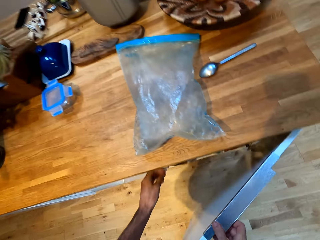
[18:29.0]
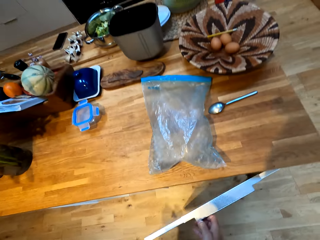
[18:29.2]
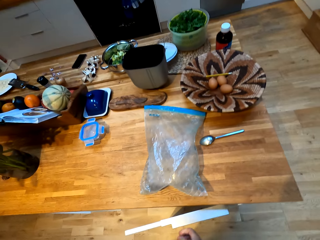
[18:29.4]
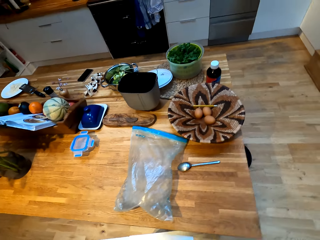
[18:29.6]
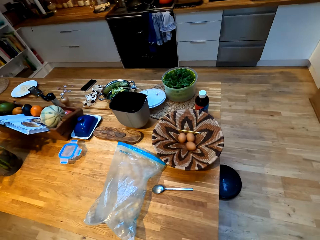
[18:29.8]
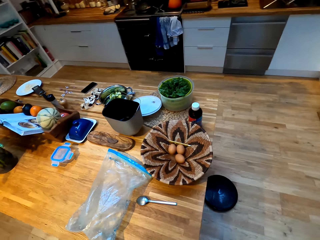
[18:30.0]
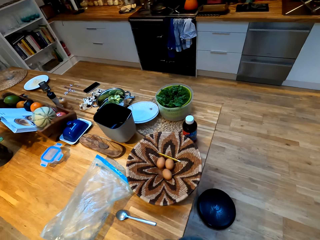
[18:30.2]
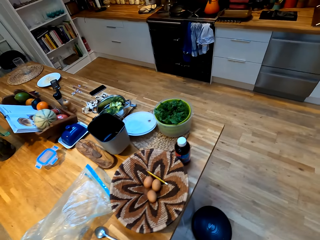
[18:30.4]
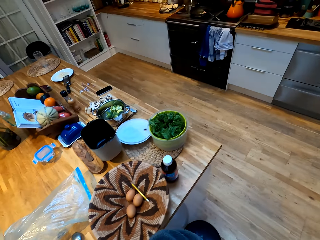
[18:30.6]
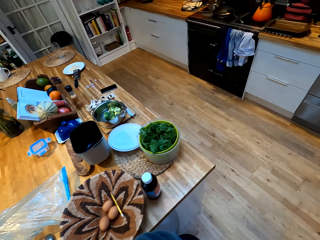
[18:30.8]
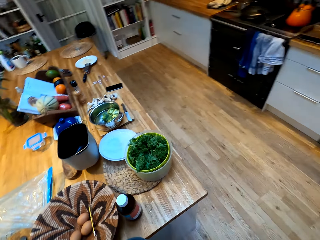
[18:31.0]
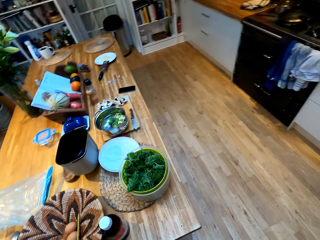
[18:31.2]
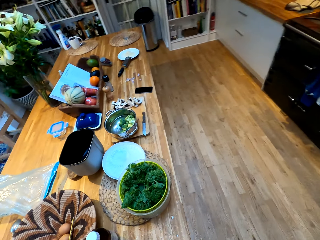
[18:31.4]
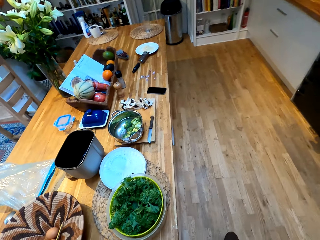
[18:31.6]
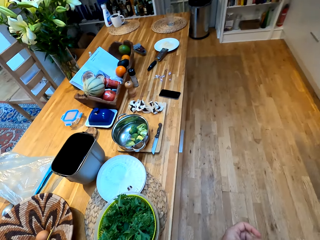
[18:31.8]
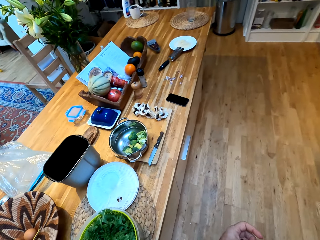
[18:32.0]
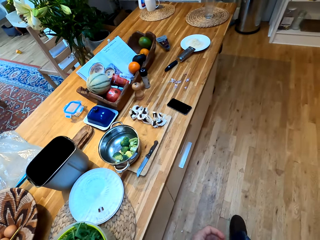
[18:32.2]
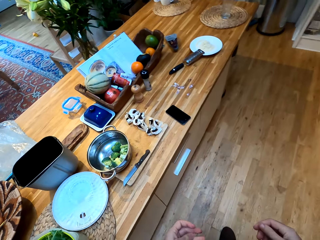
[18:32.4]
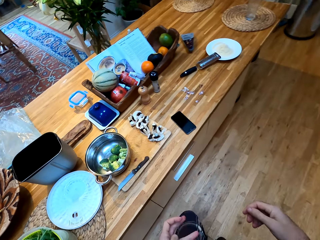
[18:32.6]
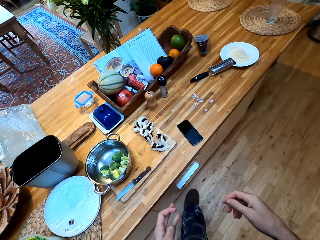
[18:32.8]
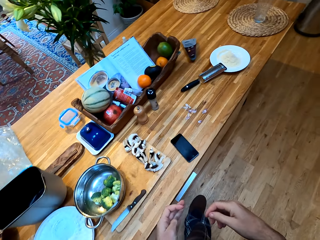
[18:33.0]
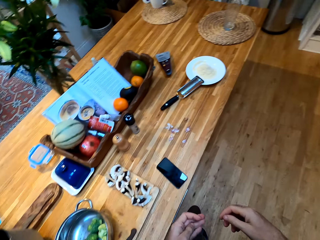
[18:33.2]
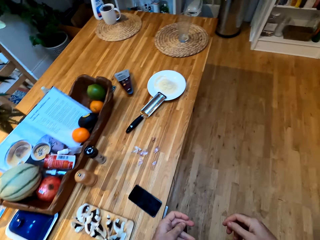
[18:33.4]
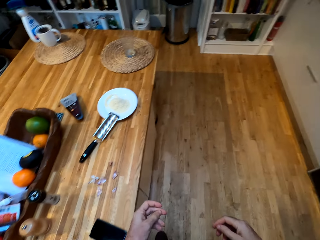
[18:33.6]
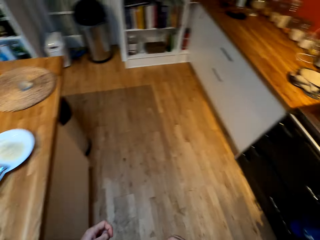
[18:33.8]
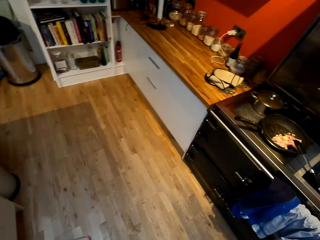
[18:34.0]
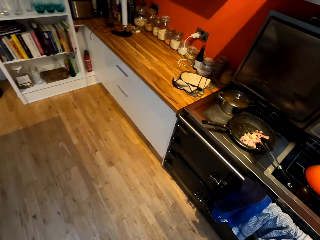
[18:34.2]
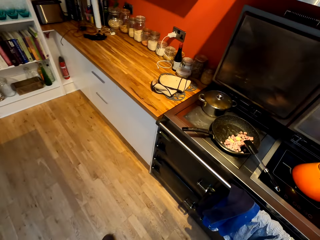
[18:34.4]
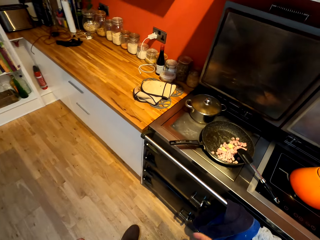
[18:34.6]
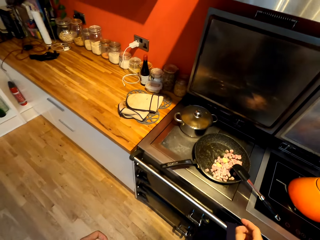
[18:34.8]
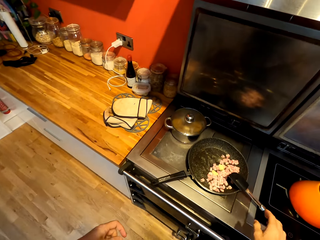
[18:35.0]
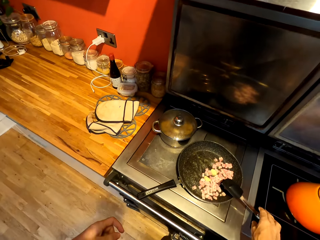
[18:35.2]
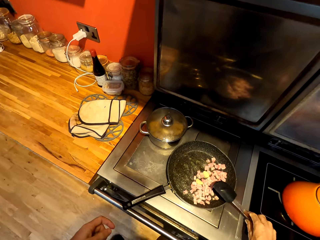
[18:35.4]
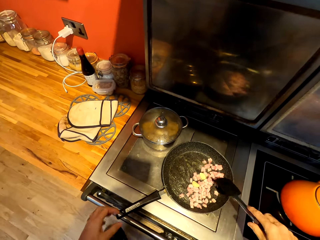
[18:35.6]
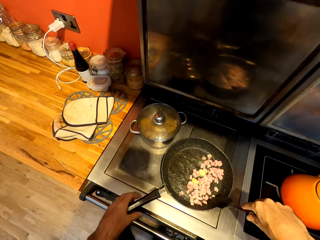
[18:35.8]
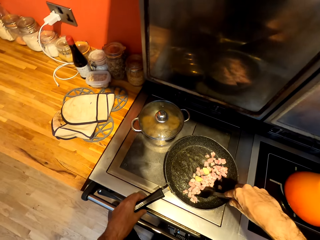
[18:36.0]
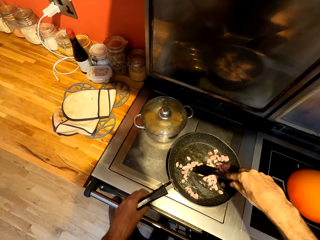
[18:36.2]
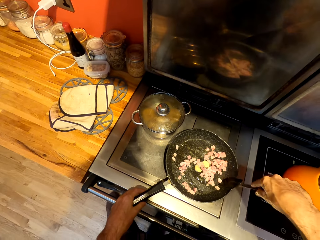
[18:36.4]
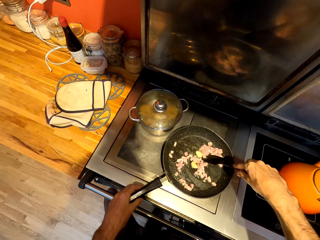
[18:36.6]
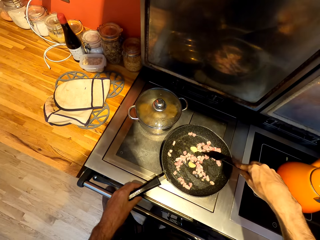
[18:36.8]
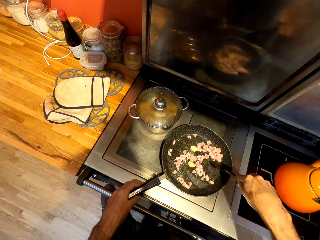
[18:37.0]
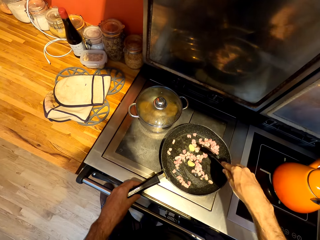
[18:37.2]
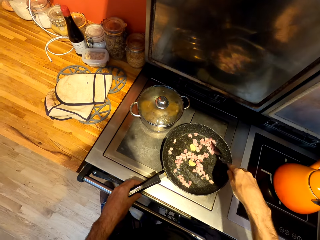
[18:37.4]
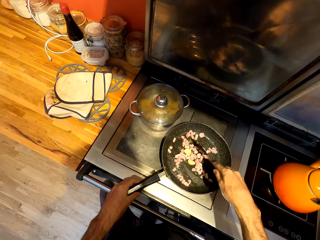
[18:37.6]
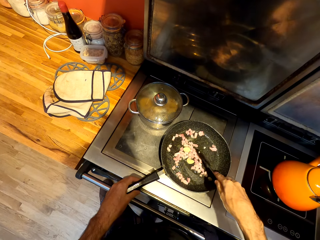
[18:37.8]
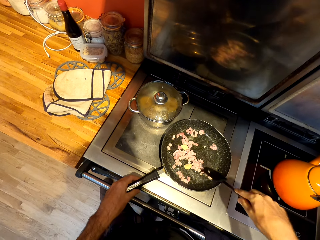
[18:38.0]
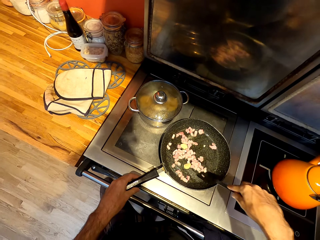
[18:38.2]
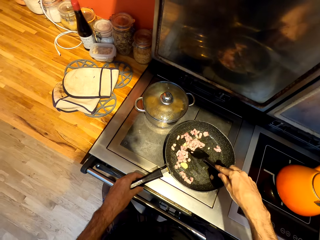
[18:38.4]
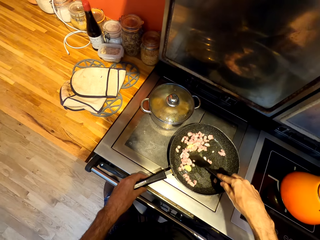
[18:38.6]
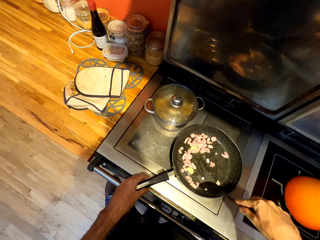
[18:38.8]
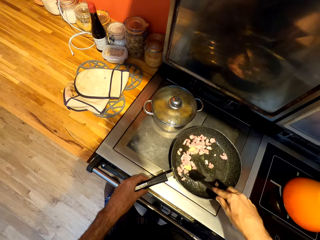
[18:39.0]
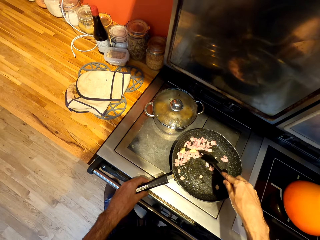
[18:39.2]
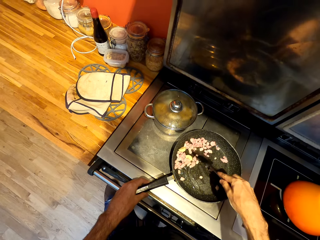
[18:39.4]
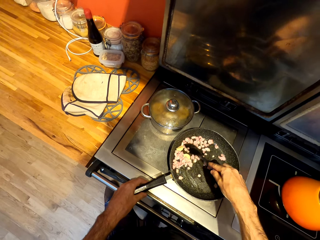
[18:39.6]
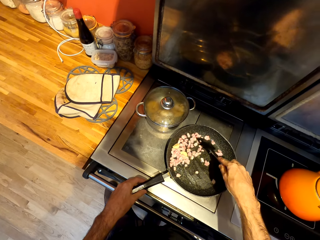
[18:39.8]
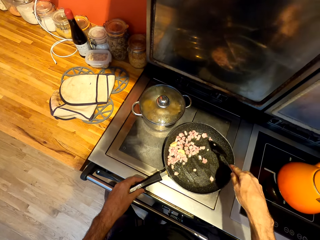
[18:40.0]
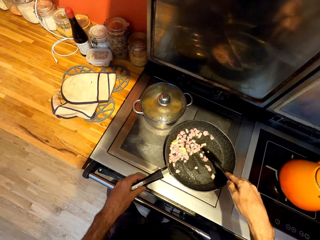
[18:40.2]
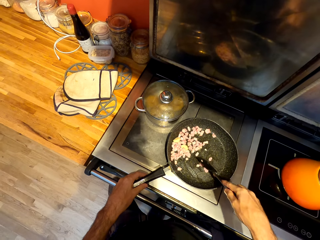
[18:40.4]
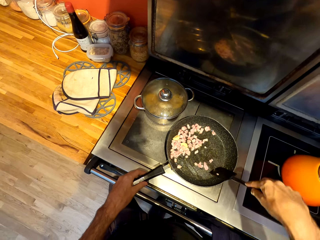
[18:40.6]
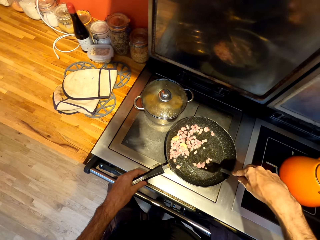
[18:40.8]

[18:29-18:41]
The camera wearer closes a cabinet with his hand. He walks around a kitchen. He stirs meat on a pan with a spatula.

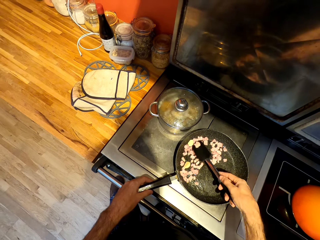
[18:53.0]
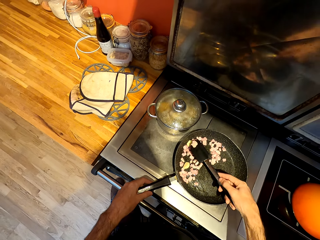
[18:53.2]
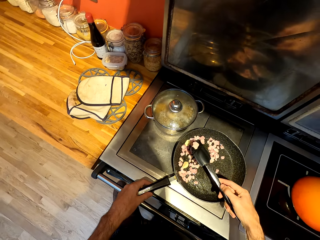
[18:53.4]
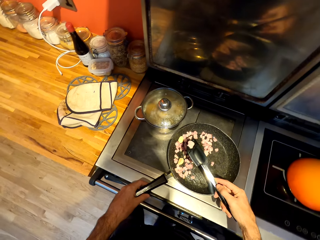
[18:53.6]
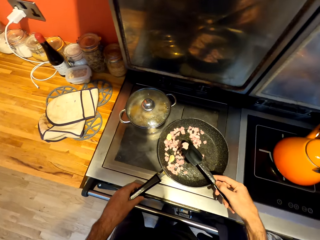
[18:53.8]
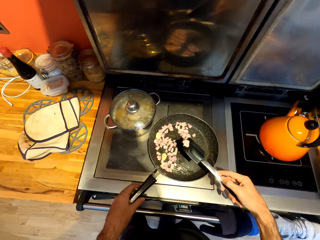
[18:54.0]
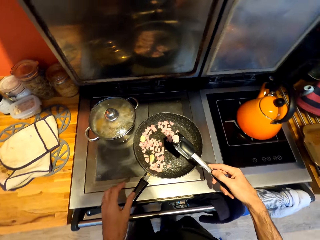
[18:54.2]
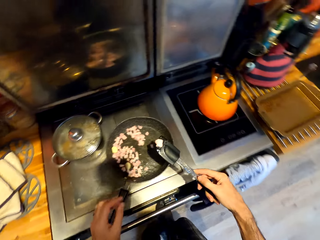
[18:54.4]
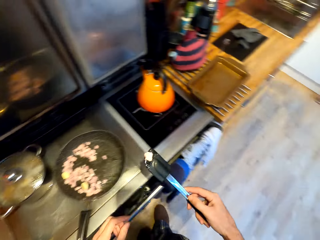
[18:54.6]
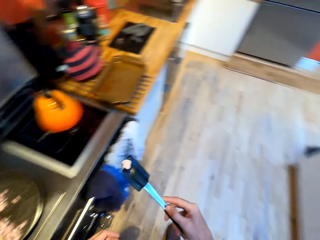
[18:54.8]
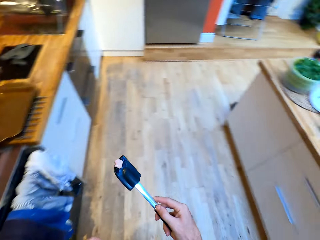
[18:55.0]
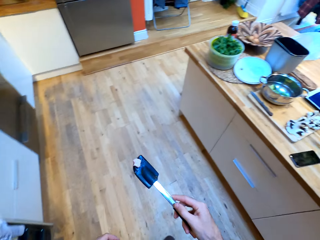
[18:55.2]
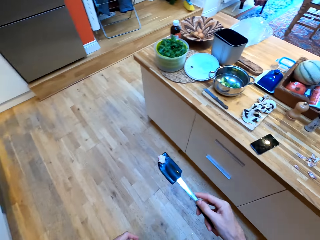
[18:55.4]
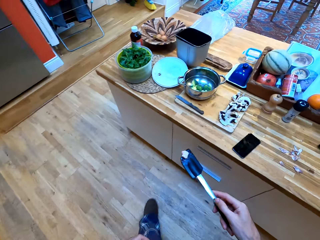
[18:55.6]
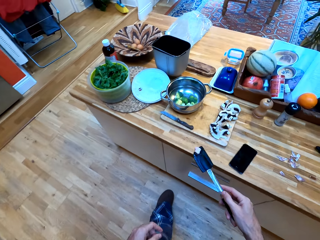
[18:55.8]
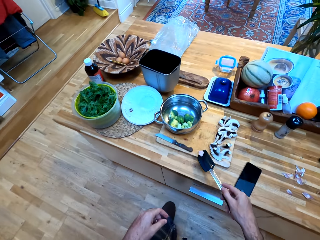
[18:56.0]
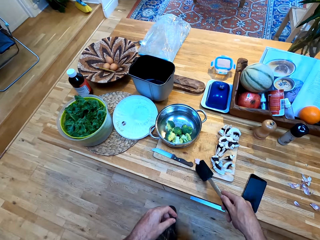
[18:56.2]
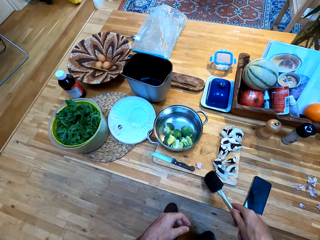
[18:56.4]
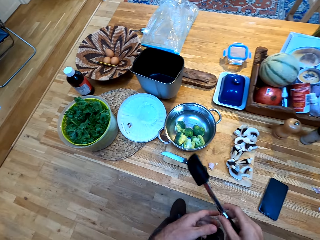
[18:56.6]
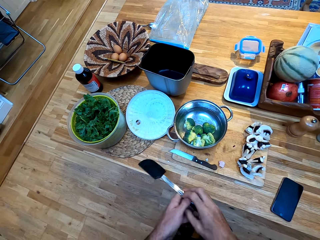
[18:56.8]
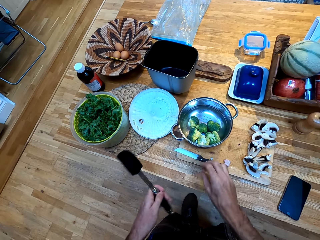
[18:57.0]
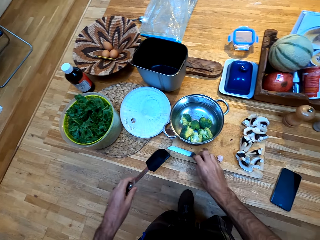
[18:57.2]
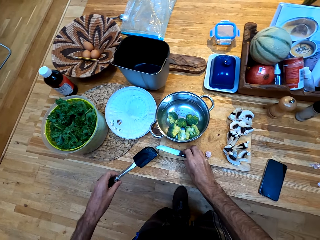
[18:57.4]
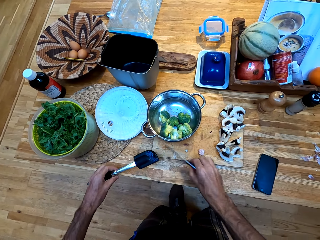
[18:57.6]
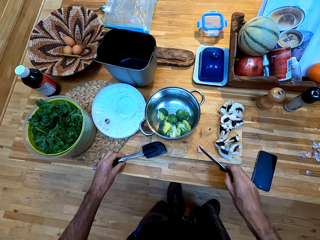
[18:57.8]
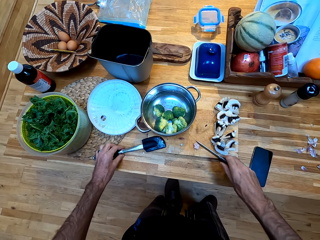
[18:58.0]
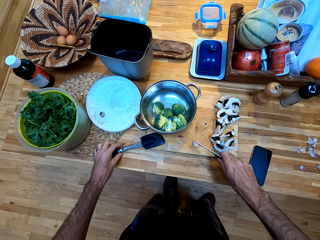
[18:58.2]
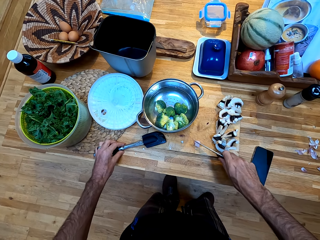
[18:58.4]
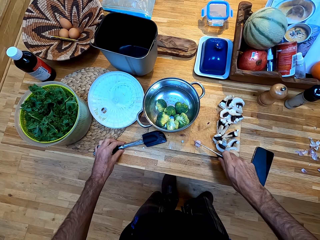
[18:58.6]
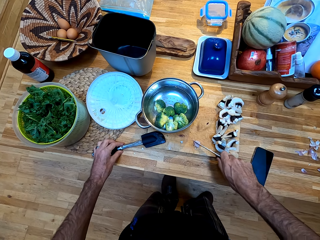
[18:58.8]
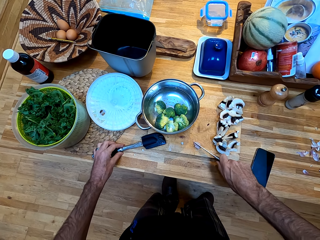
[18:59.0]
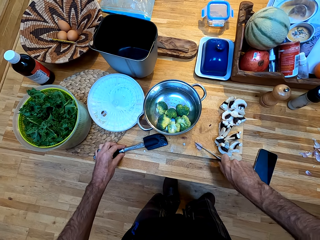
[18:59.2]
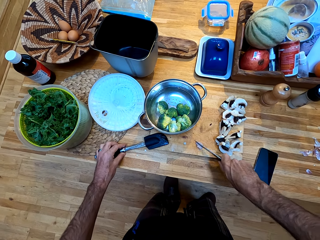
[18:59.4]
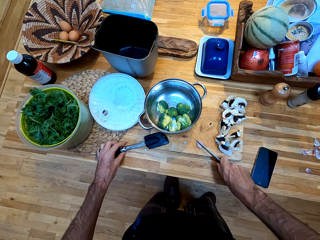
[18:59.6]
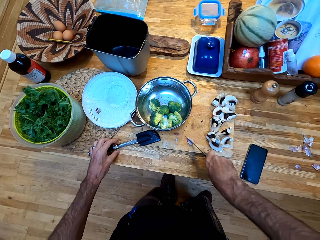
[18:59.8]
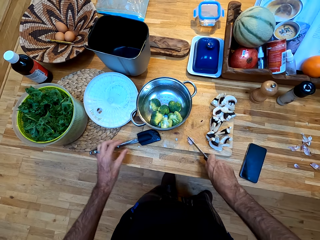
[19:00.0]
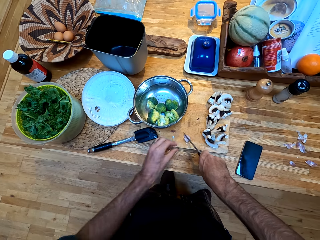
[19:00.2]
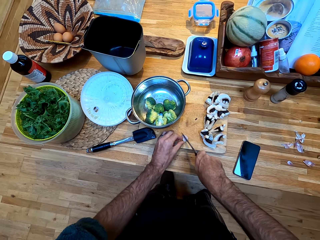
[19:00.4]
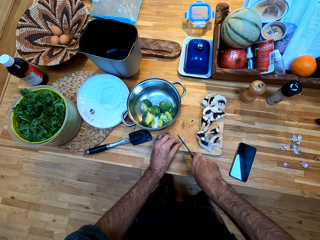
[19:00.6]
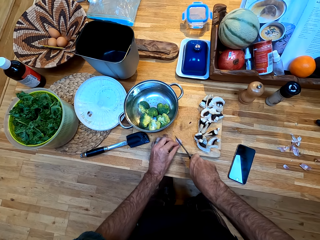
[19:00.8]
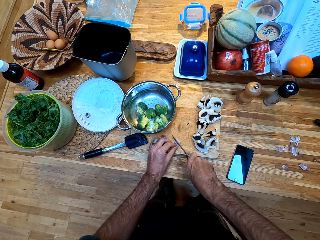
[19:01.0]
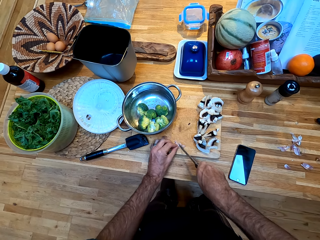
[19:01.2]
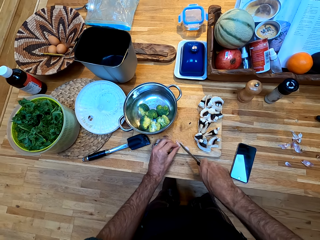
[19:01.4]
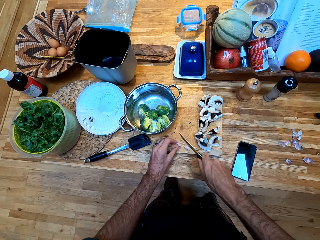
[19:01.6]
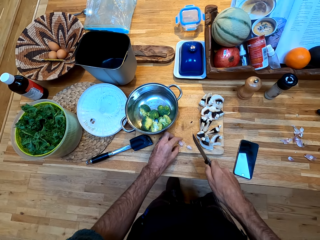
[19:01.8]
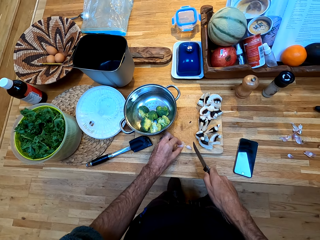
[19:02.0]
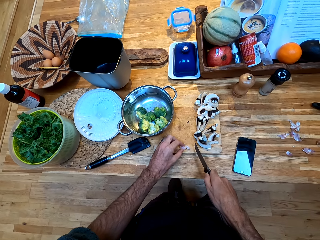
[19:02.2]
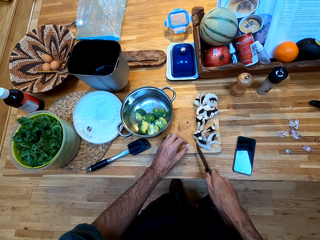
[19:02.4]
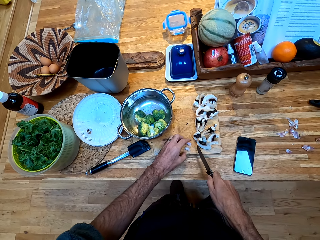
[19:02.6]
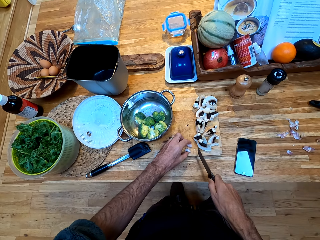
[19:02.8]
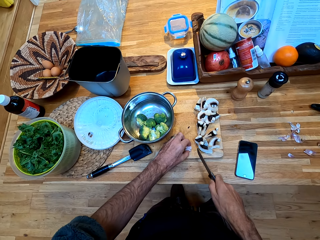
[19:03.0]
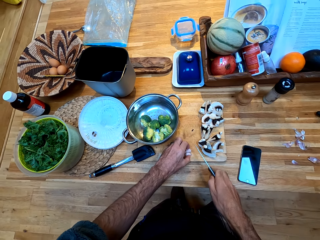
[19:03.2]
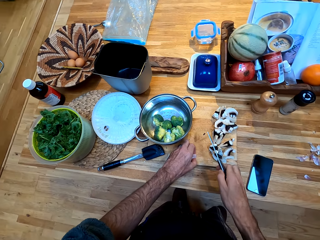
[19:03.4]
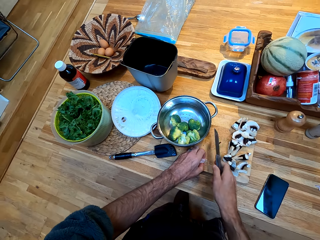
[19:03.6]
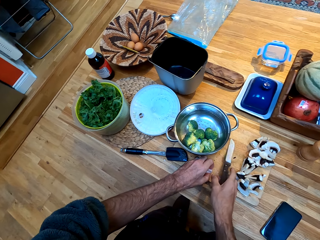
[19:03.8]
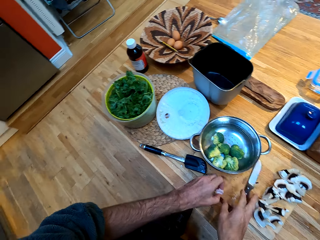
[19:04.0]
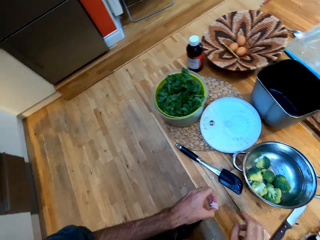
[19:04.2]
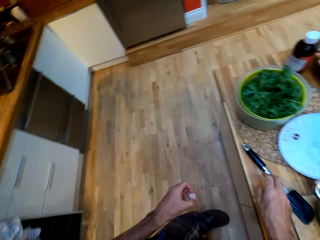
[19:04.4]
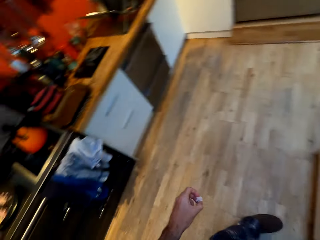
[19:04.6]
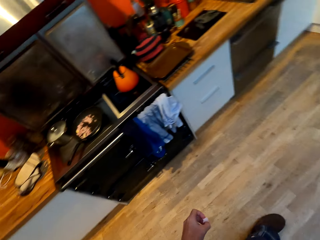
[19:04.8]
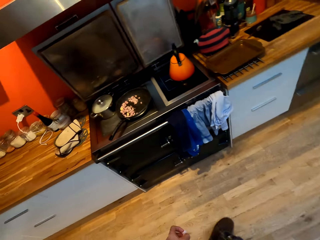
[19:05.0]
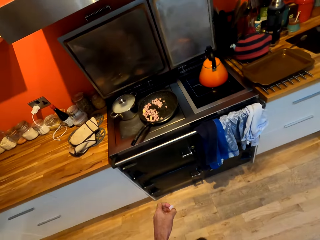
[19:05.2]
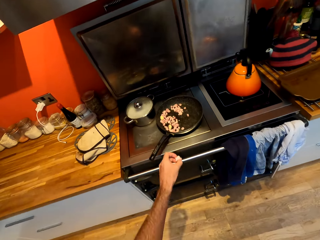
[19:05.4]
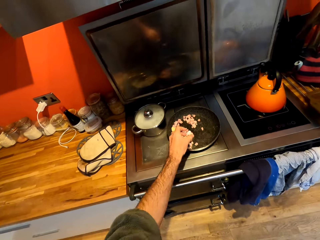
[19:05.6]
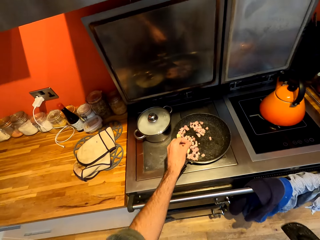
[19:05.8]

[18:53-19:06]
The camera wearer scoops a piece of meat from a pan with a spatula. They carry food with the spatula. They walk around a kitchen. They put the piece of meat on a chopping board. They pick up a knife. They put down the spatula on the counter. They cut the piece of meat with the knife on the chopping board. They pick up pieces of meat from the chopping board. They put down the knife on the chopping board. They walk around the kitchen.
